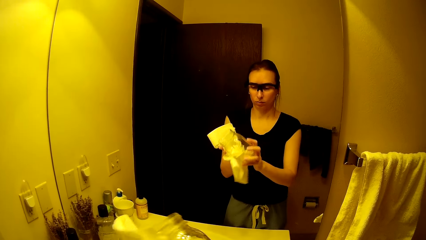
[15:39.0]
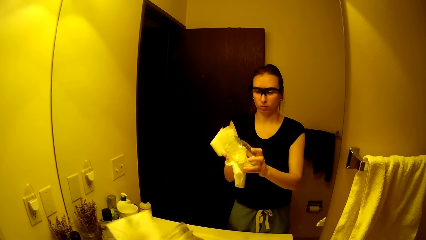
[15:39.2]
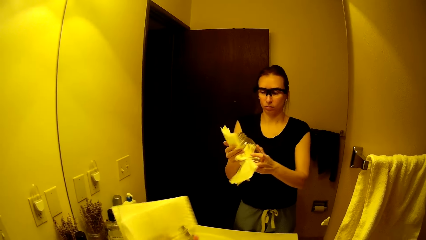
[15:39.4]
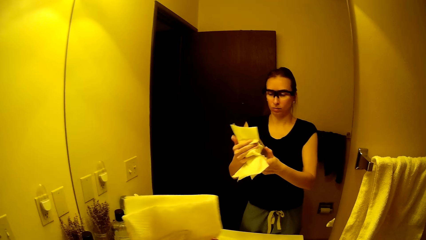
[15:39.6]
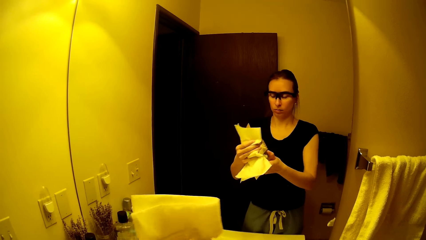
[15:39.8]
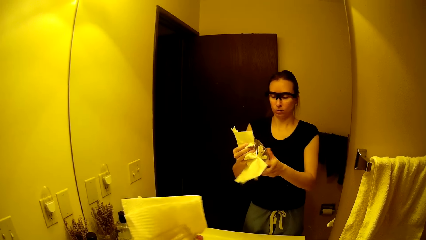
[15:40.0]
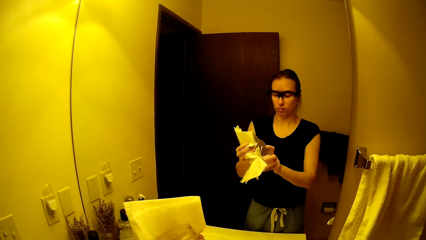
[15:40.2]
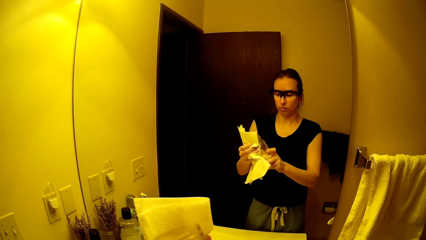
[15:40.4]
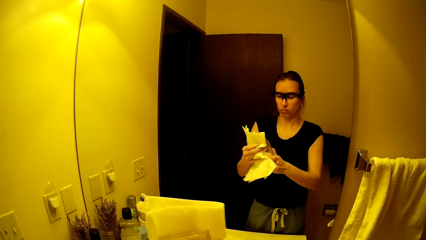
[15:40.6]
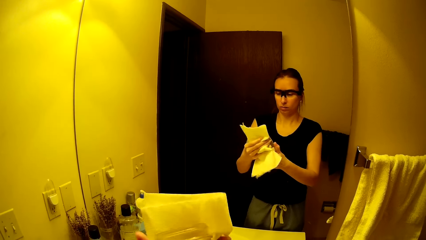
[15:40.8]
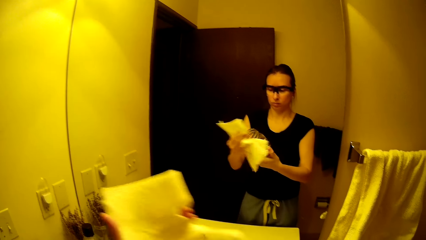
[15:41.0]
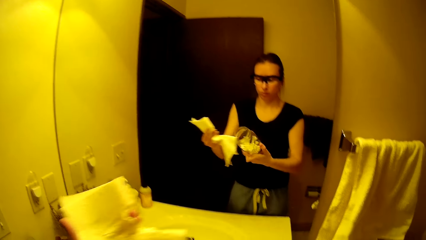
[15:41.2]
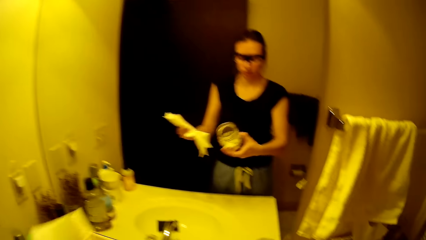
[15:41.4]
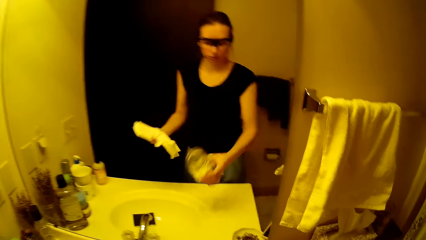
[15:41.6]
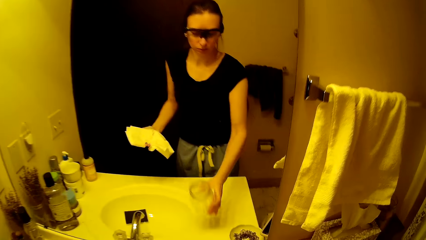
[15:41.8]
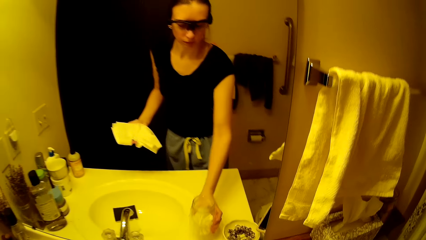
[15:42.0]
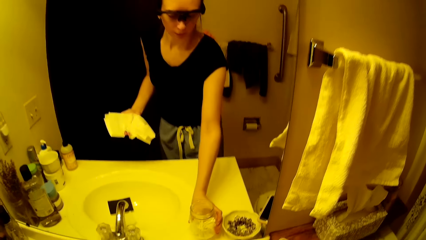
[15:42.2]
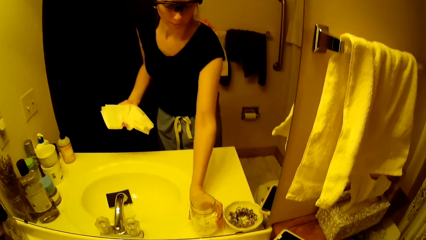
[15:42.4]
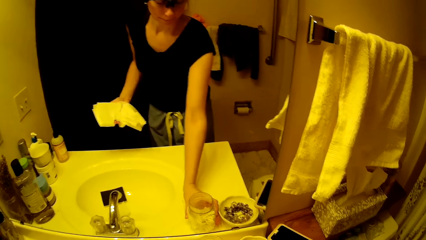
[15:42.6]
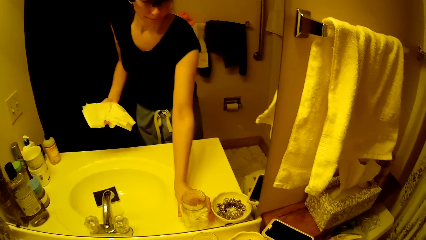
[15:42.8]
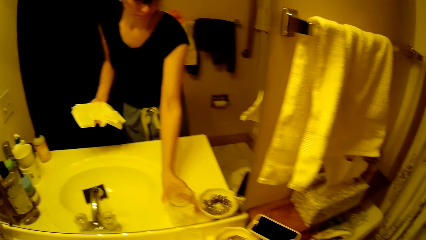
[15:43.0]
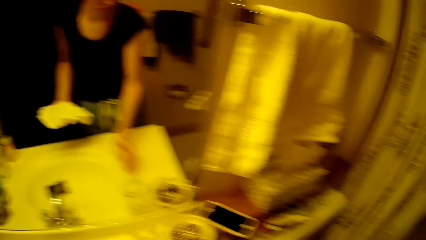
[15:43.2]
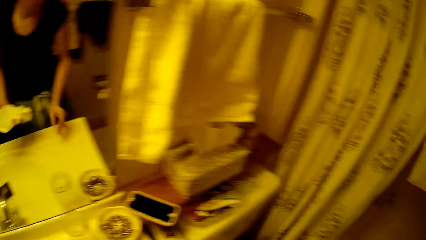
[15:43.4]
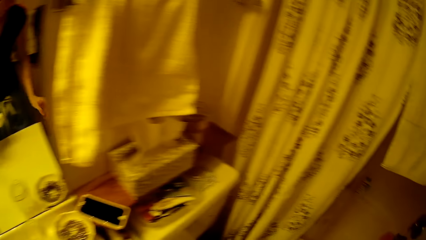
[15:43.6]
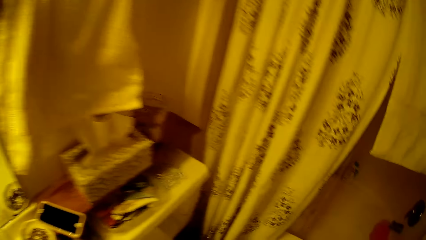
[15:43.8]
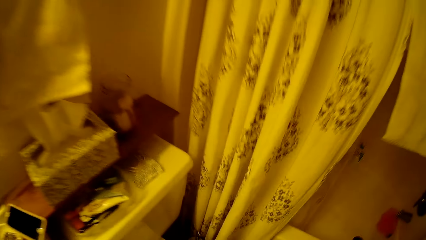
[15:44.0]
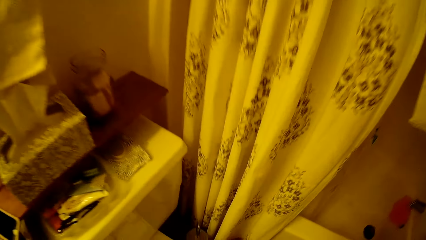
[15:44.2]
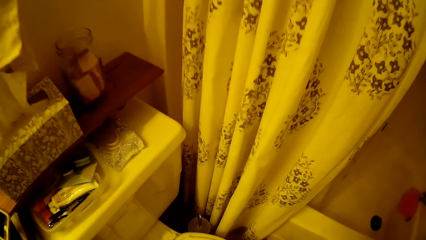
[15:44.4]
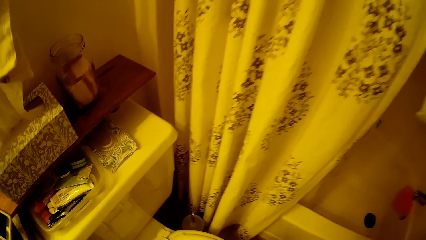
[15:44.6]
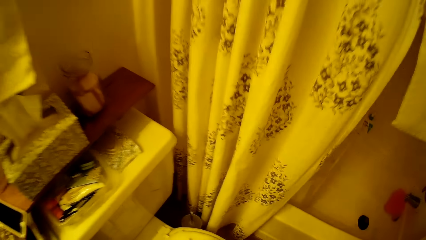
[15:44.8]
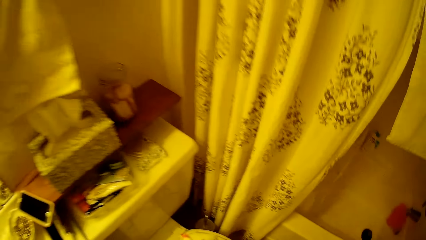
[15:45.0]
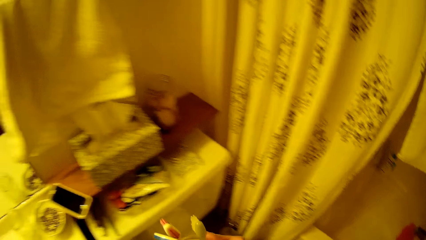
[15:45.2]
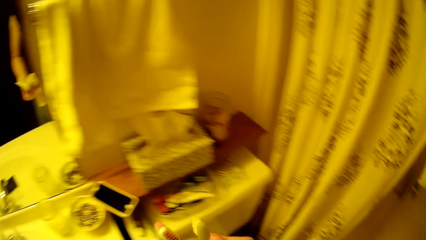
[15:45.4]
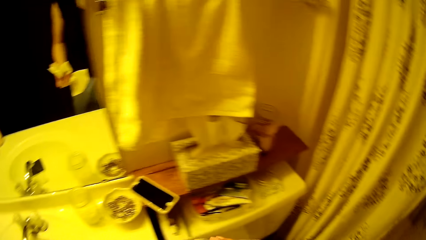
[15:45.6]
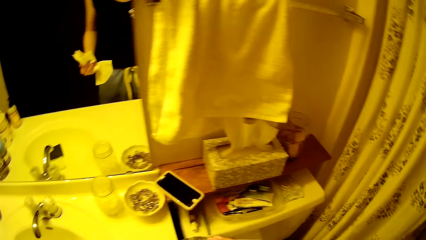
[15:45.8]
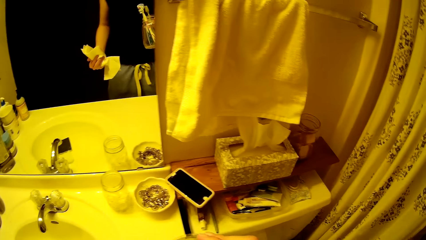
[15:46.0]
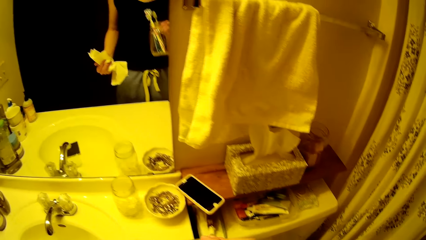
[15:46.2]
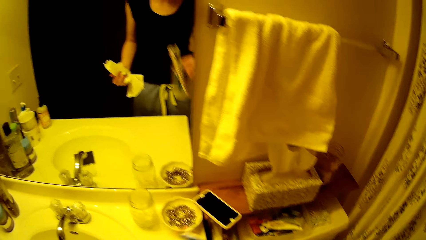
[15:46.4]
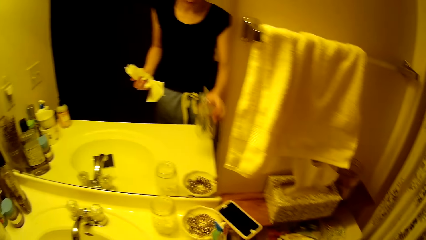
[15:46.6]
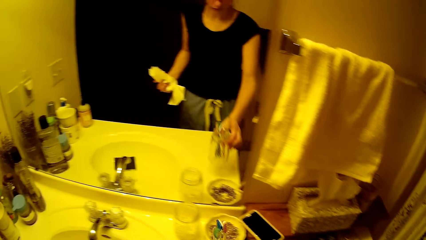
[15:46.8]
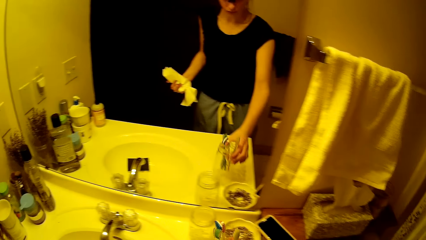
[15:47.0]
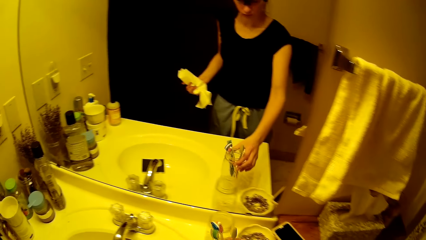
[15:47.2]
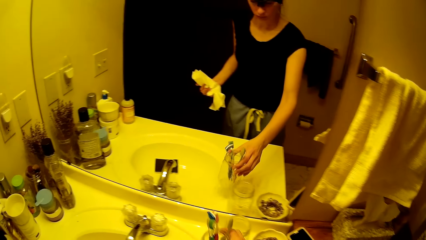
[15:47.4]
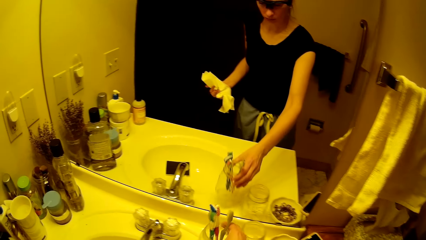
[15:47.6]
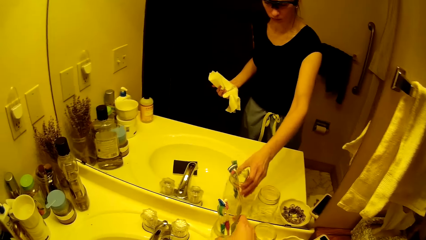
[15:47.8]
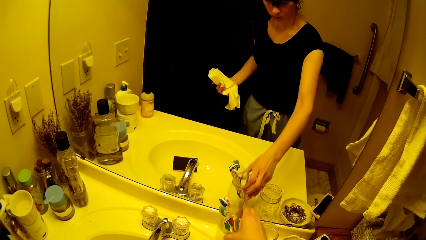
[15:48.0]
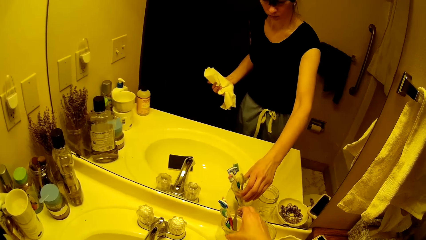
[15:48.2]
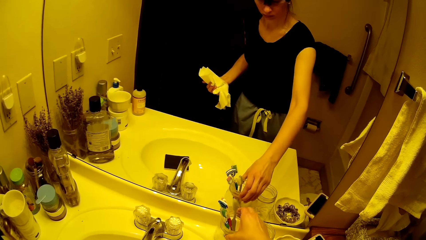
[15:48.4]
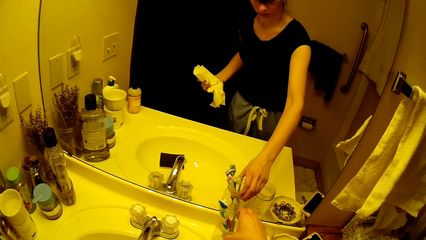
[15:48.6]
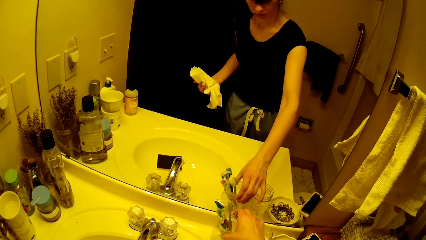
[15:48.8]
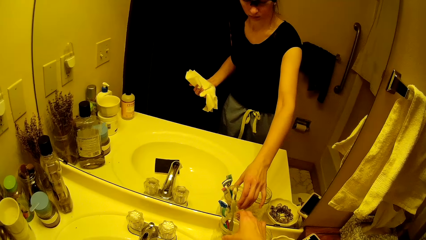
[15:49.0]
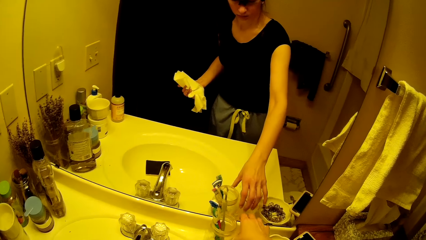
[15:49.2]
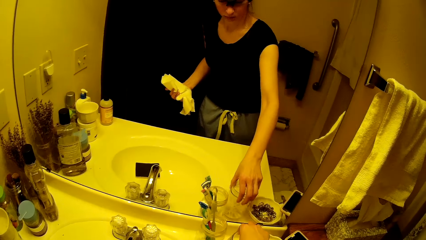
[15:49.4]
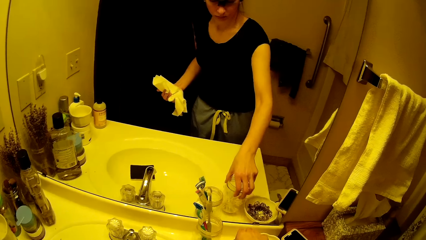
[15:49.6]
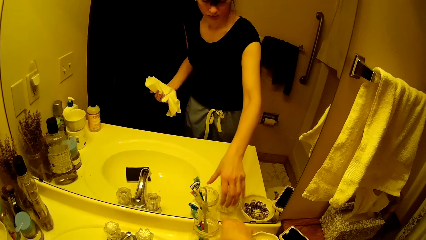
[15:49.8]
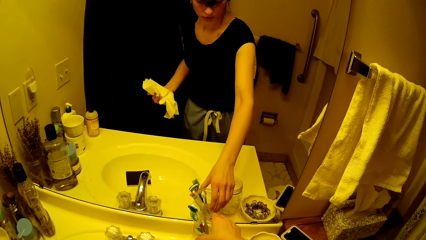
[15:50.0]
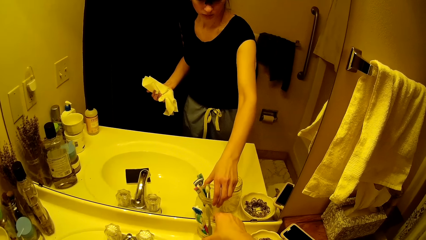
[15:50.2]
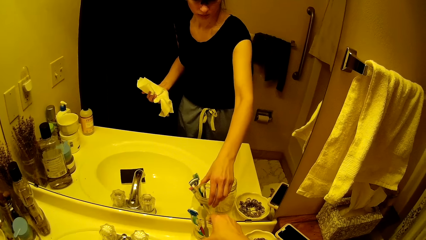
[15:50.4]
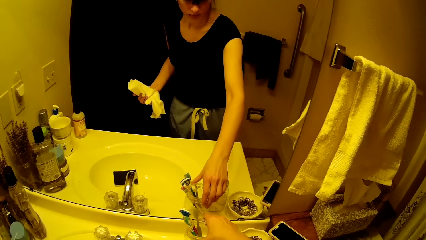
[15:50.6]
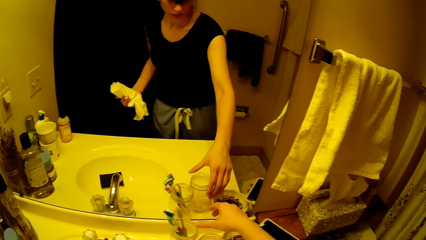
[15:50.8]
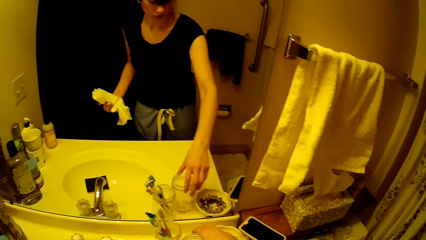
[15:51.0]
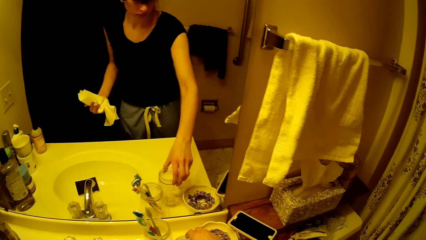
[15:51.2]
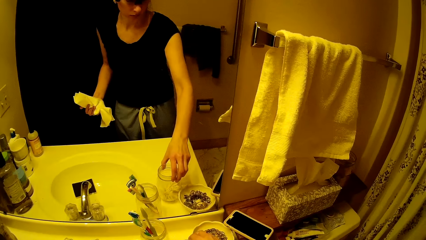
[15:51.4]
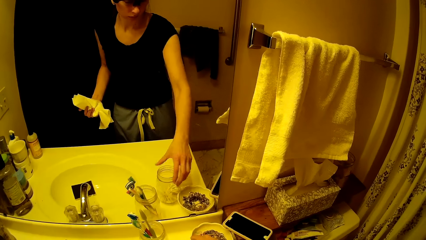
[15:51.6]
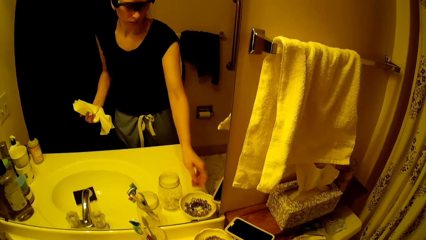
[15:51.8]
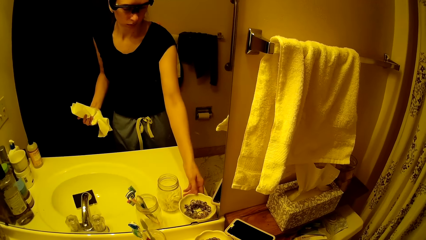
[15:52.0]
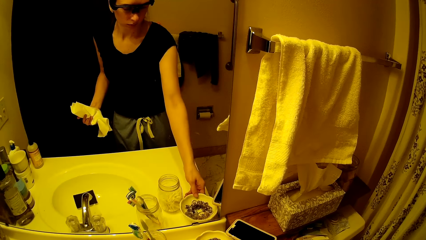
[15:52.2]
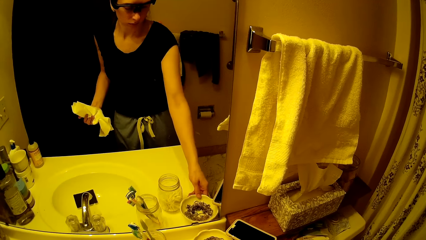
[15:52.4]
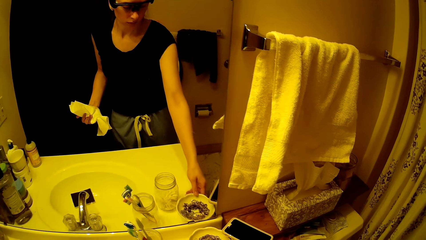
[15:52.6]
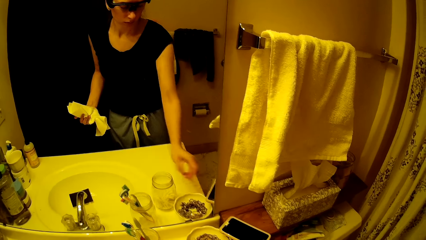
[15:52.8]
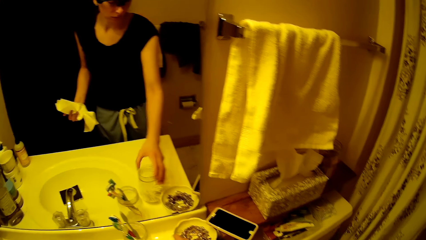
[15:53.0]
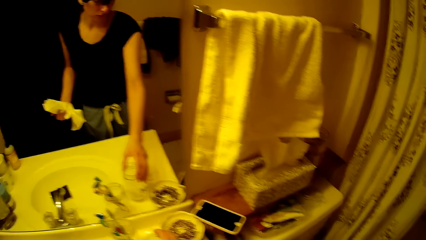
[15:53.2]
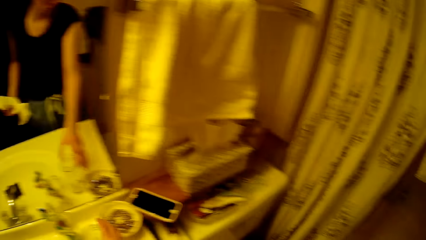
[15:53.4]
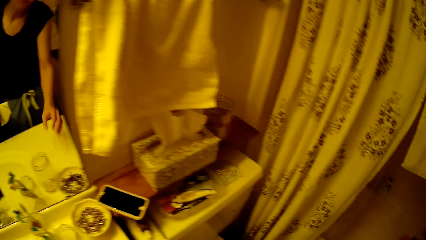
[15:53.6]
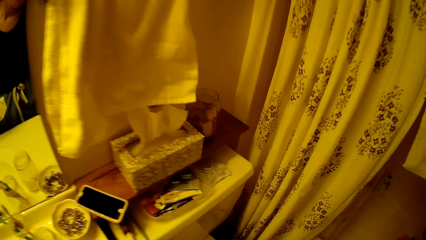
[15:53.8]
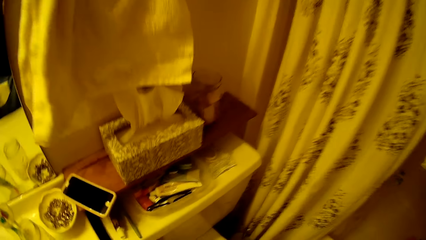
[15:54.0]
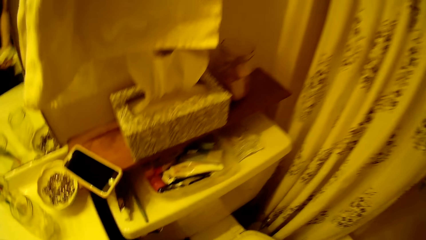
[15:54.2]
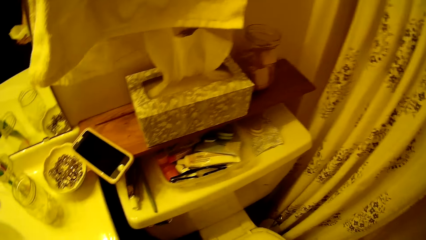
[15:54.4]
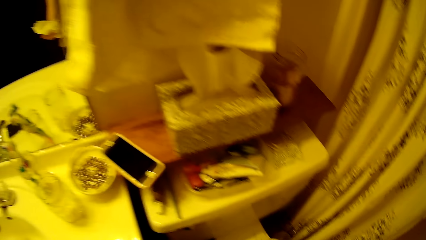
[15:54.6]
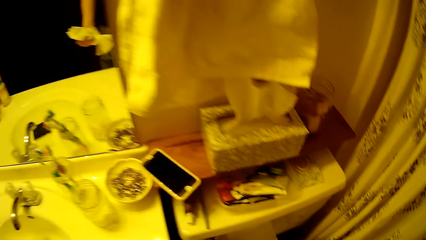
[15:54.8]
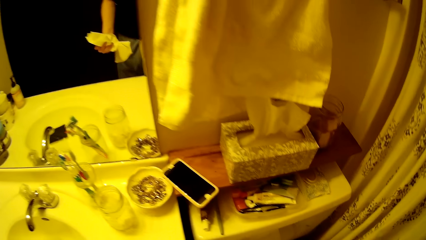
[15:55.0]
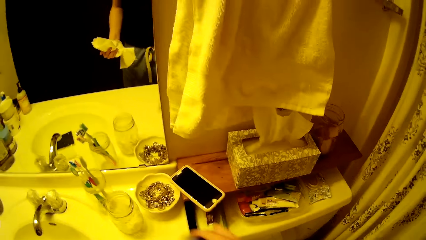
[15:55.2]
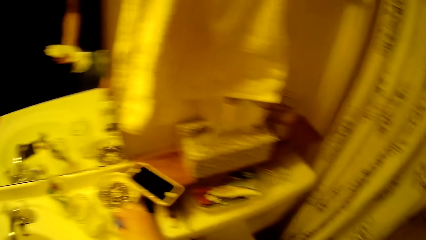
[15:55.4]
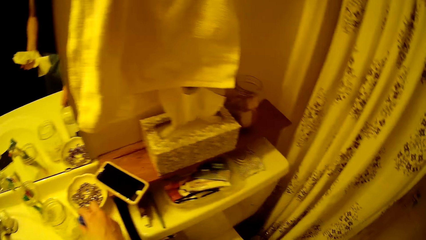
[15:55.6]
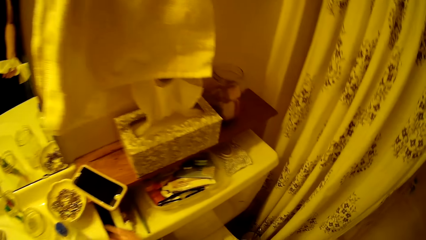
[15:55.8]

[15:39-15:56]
The camera wearer puts the jar on the sink with her right hand. She puts a bottle containing toothbrushes on the sink near the mirror with her right hand.
